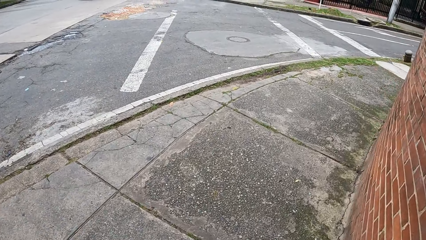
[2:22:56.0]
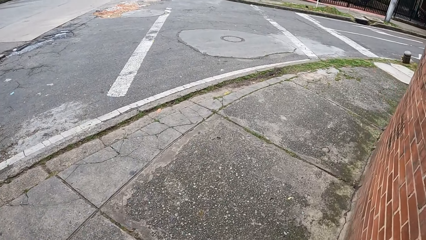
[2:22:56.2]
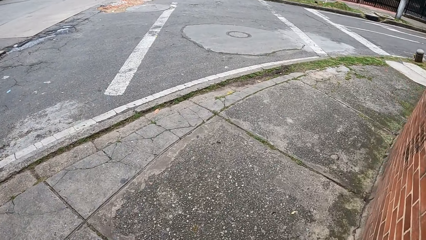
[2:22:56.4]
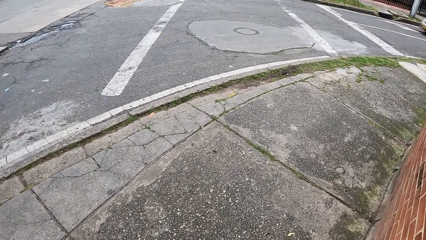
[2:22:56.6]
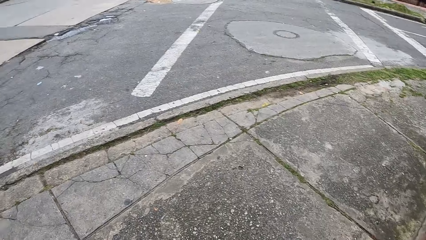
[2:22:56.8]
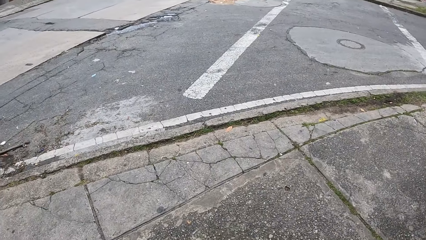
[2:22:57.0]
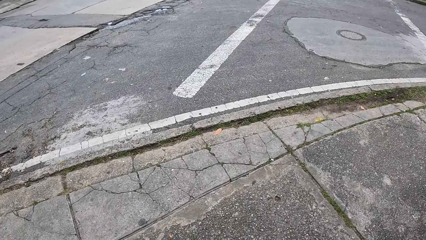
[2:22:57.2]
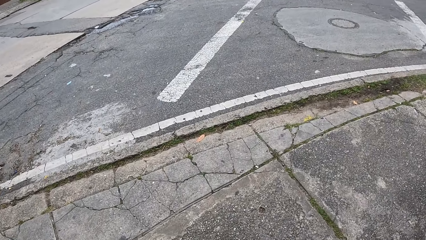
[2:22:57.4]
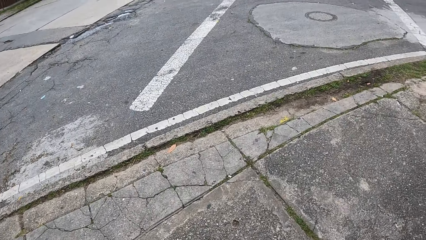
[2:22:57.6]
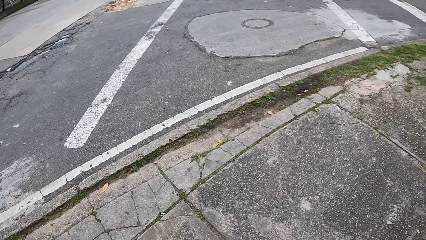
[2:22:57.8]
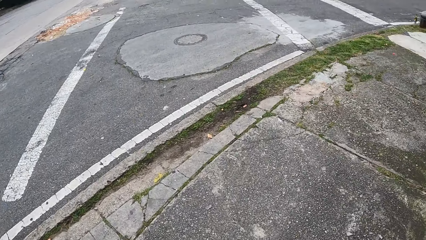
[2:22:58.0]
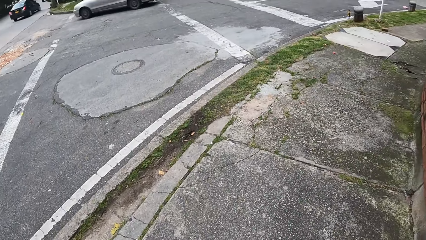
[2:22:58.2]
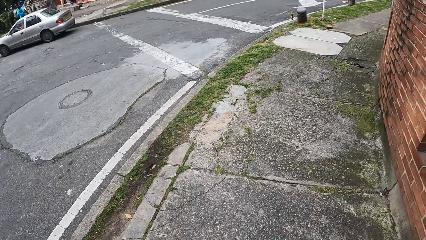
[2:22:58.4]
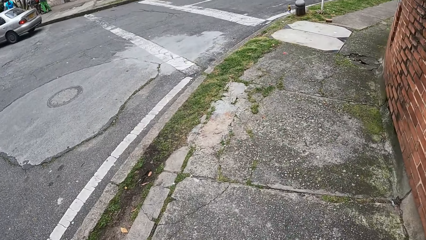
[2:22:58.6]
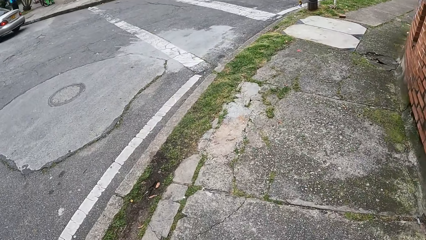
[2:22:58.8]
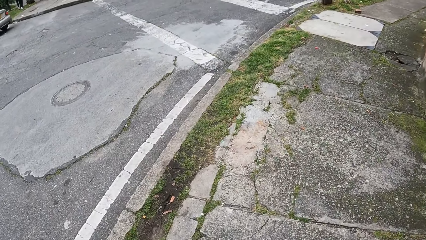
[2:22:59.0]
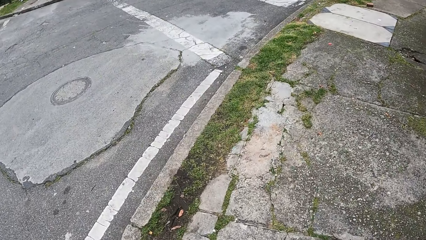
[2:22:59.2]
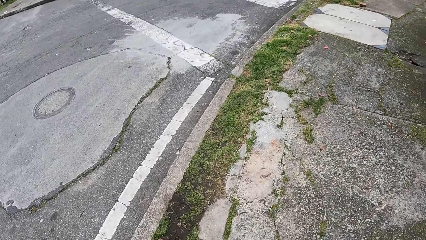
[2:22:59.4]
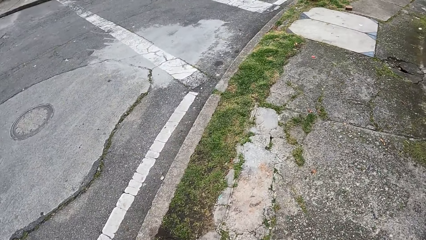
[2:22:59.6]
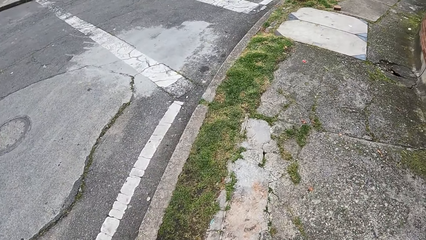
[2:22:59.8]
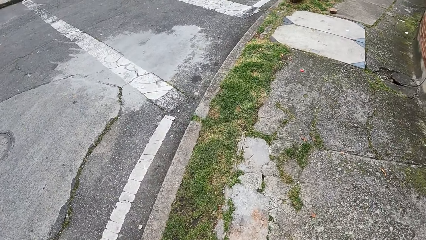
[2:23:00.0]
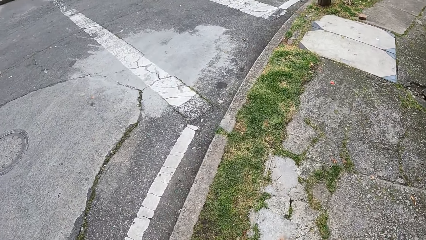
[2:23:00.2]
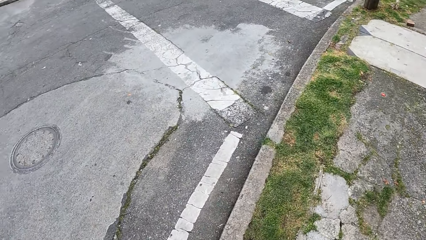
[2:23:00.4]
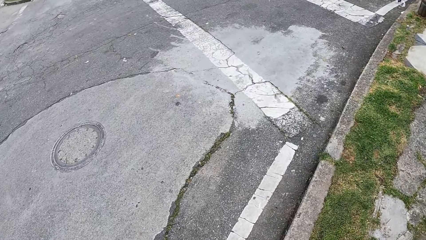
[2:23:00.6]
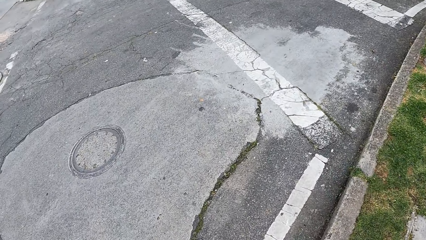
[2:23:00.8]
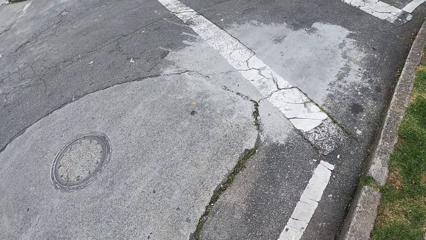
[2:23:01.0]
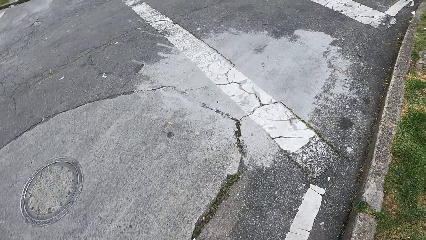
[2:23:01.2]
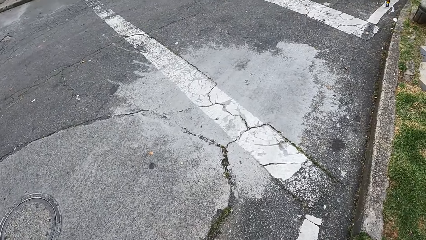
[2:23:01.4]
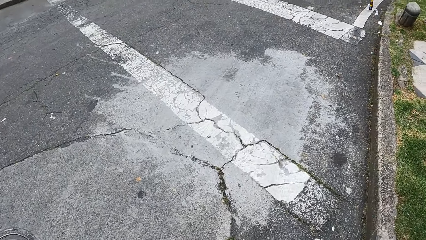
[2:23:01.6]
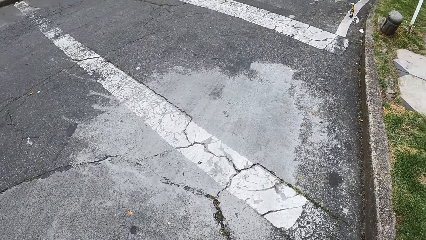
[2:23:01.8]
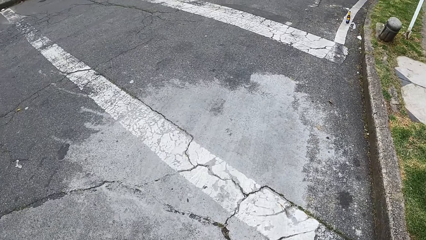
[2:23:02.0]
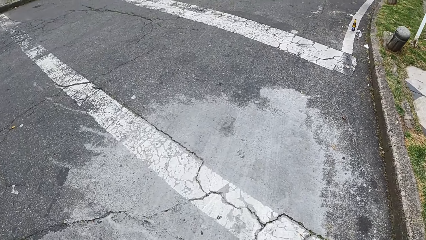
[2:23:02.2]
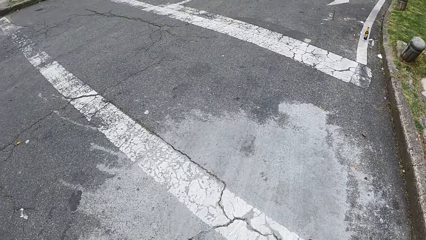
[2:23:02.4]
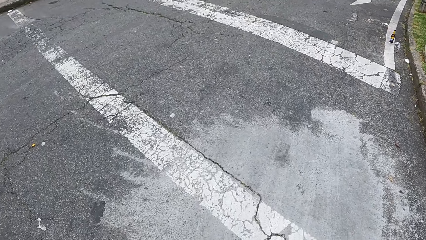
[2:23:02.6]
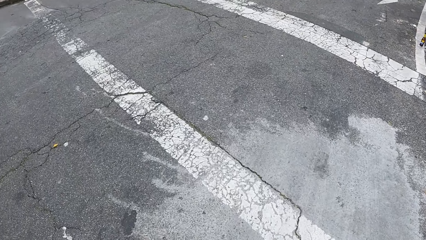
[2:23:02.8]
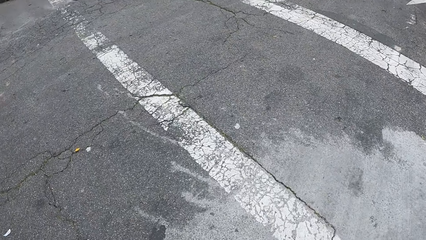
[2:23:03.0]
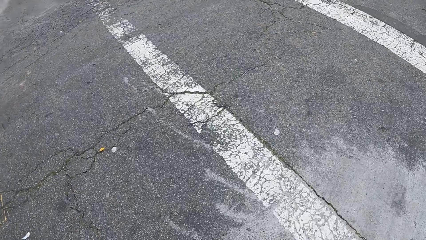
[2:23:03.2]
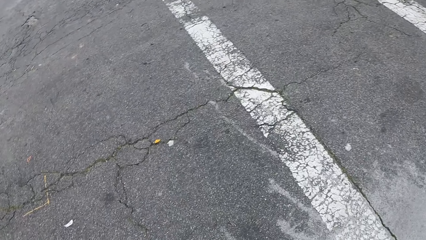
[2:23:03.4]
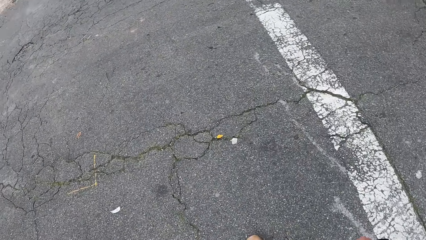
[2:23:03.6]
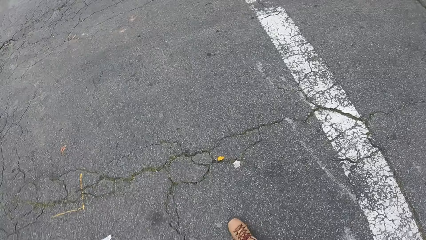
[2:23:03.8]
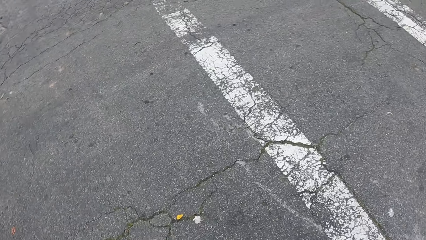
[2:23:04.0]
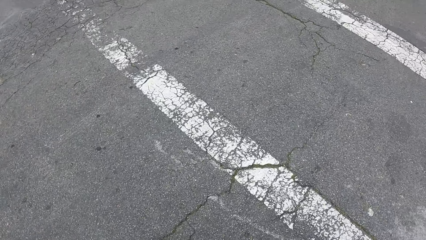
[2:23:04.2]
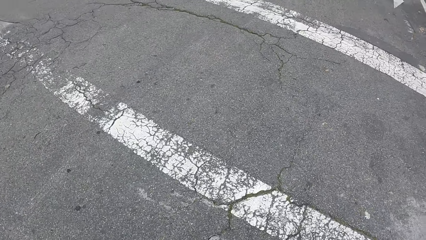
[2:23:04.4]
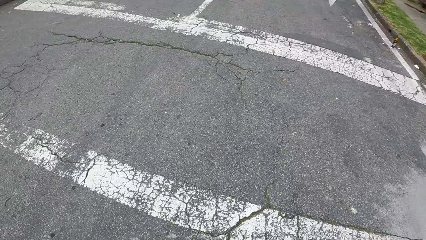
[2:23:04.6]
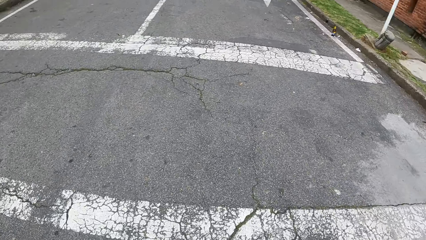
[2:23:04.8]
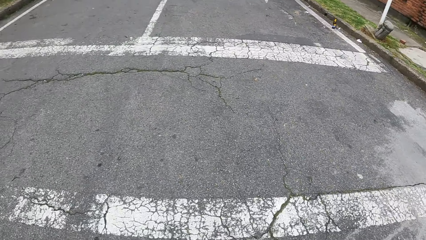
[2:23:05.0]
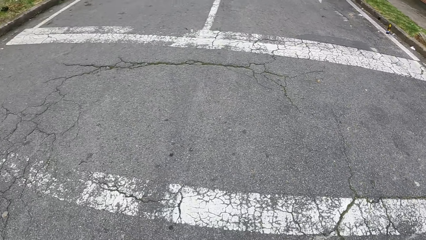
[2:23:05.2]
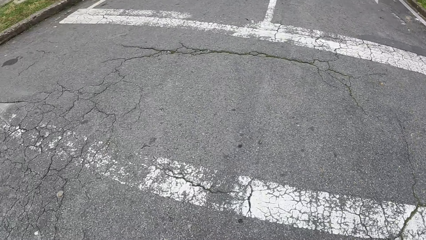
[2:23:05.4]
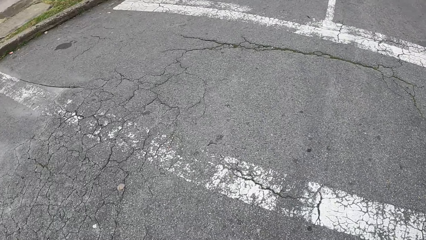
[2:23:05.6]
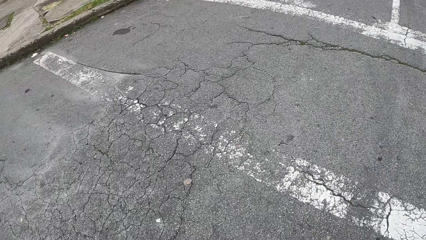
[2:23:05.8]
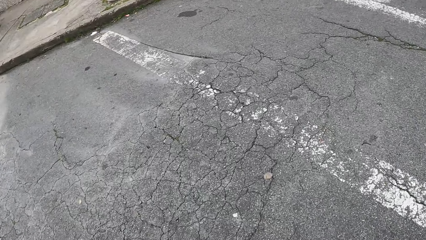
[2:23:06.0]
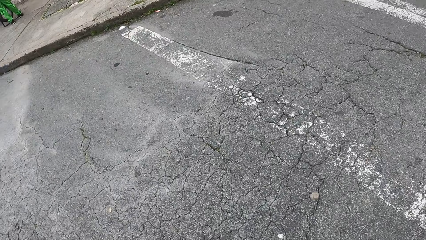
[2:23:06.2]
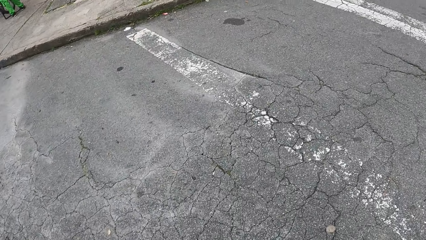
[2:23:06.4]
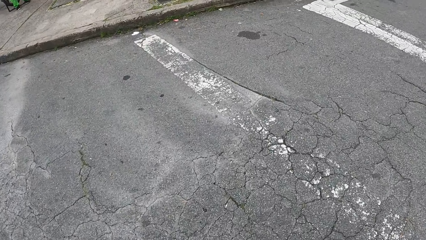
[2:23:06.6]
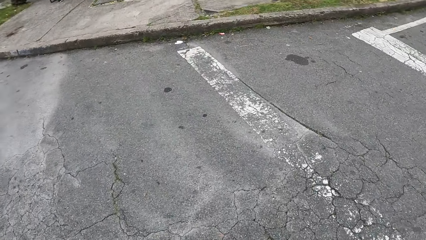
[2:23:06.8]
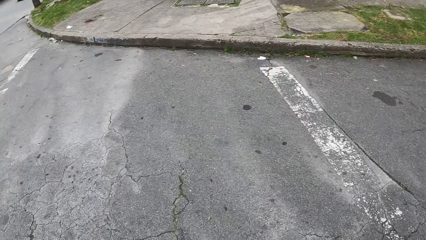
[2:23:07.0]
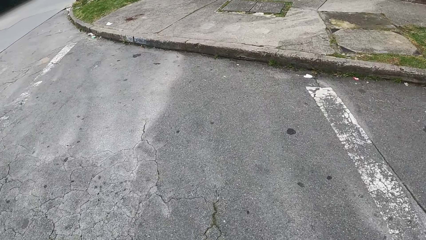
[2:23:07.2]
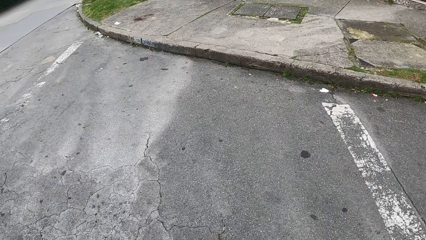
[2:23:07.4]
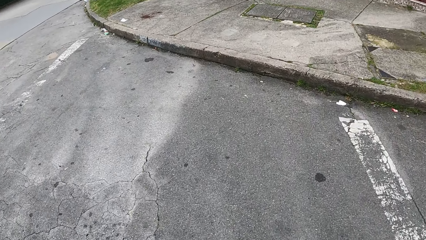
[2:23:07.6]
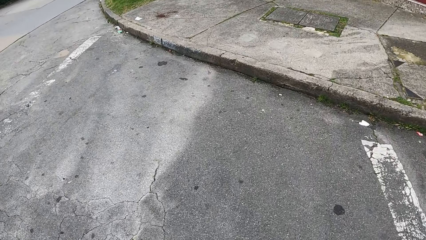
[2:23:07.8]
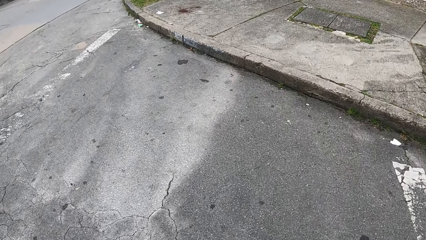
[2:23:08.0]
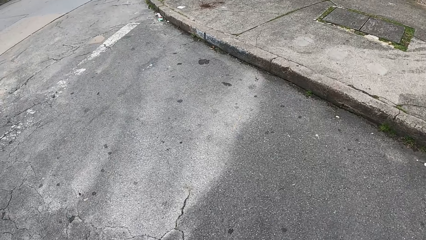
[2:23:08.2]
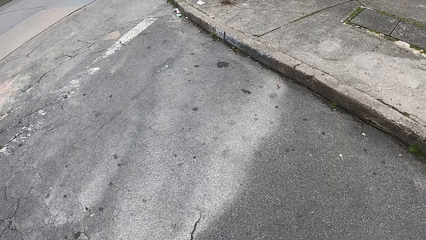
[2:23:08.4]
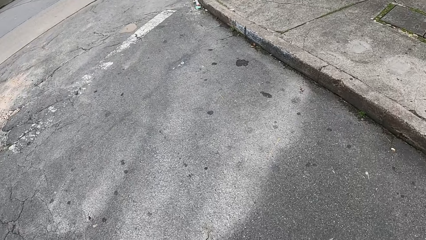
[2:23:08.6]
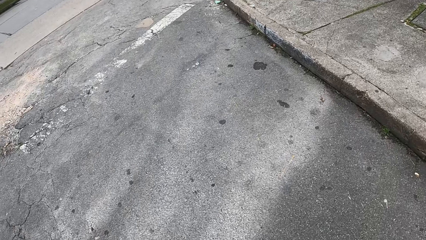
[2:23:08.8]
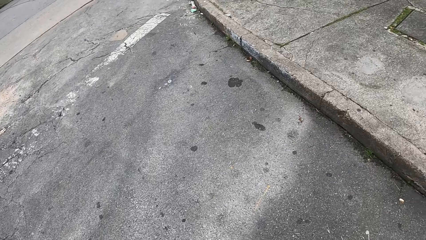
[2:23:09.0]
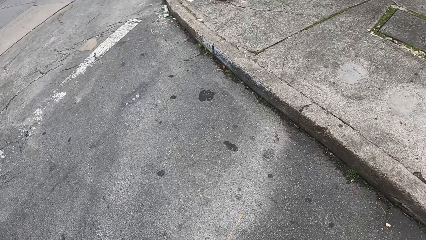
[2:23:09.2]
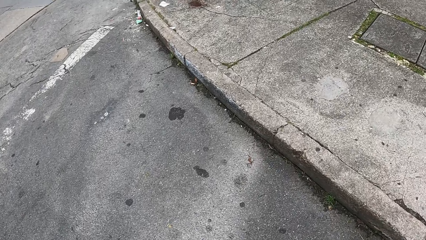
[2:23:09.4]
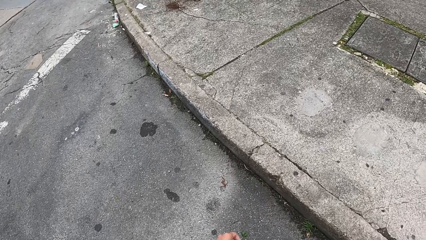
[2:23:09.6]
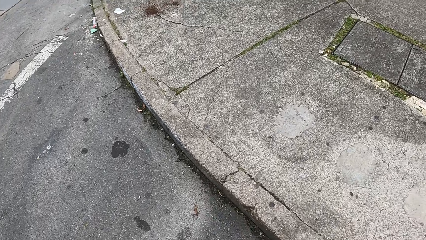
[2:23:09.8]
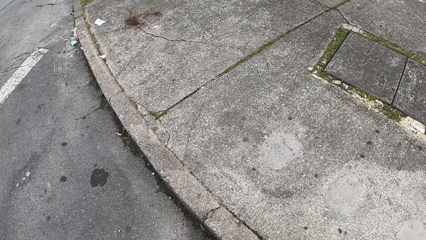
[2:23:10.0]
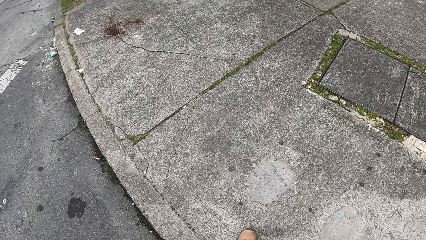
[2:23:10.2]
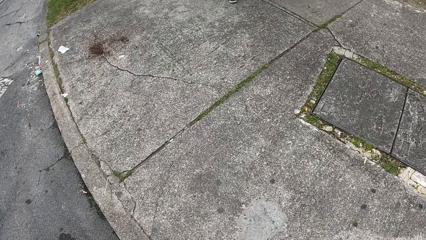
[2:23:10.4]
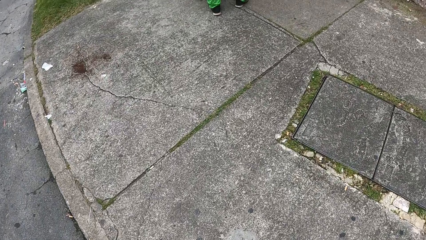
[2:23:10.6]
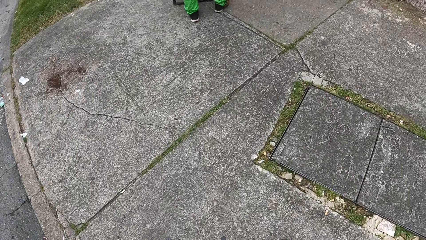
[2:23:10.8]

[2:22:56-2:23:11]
The camera wearer walks across a paved road with the group of people.
